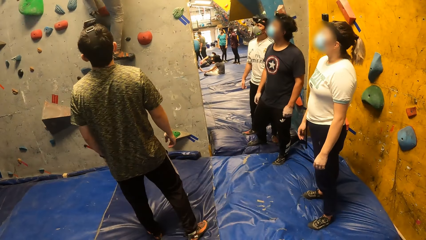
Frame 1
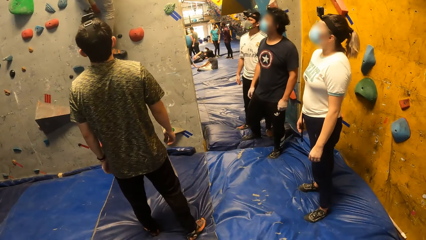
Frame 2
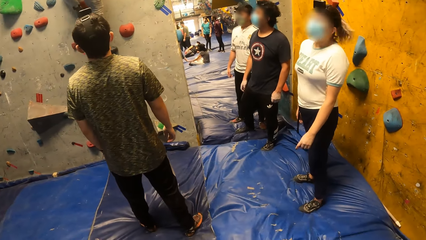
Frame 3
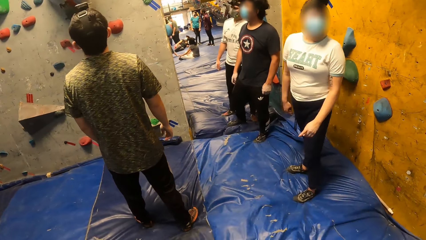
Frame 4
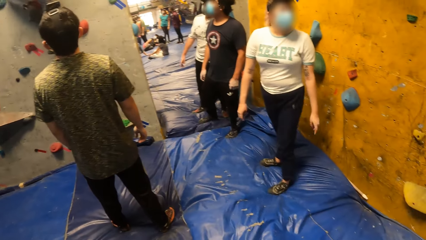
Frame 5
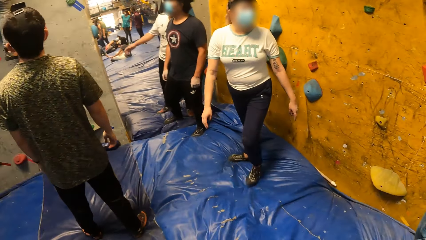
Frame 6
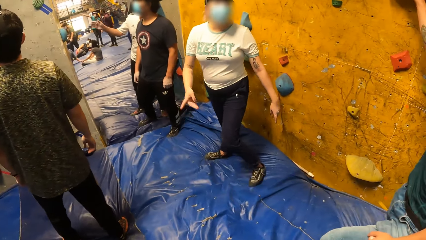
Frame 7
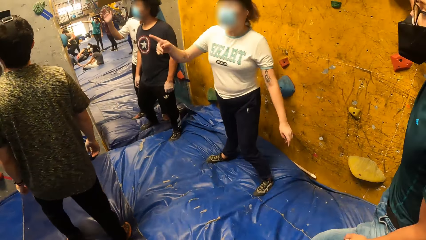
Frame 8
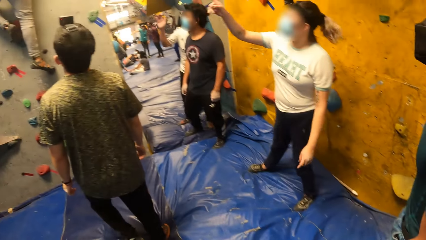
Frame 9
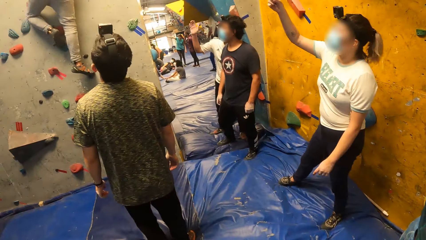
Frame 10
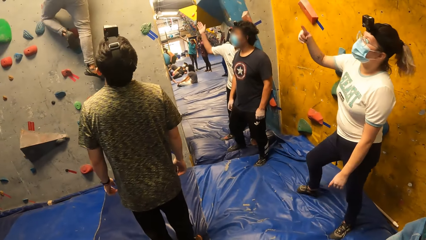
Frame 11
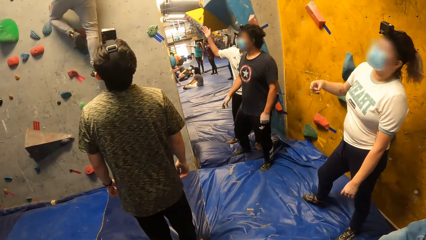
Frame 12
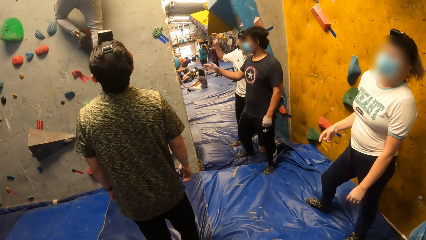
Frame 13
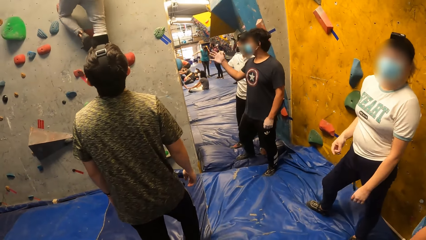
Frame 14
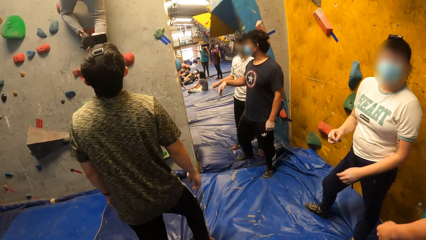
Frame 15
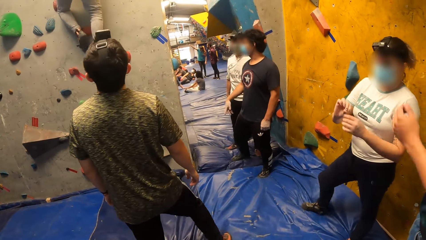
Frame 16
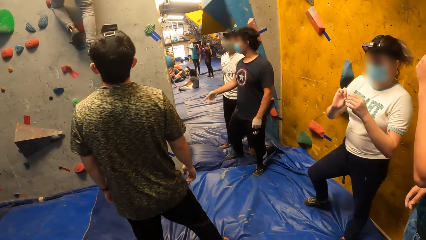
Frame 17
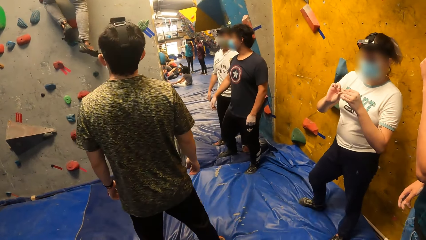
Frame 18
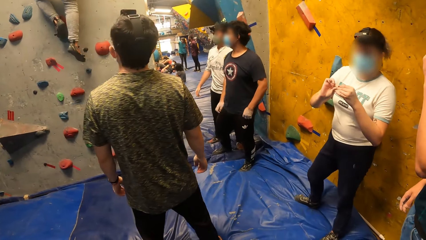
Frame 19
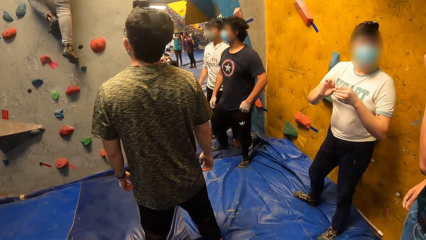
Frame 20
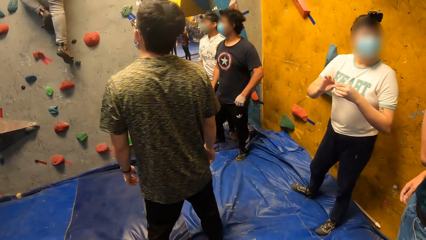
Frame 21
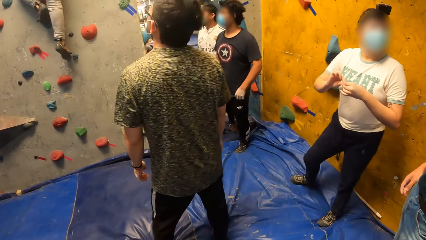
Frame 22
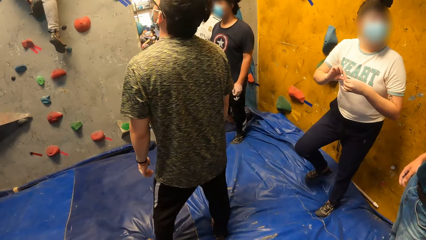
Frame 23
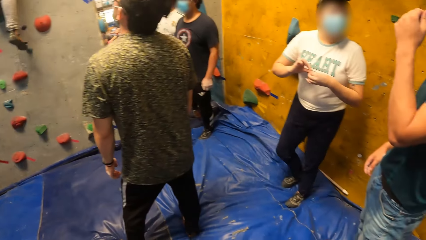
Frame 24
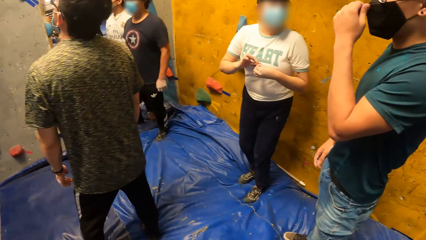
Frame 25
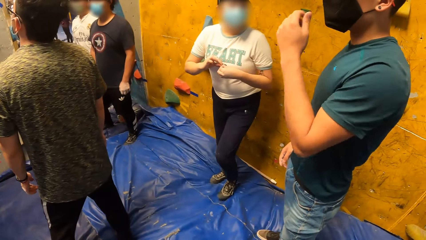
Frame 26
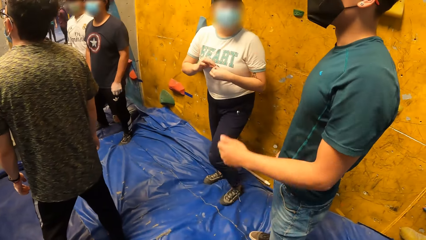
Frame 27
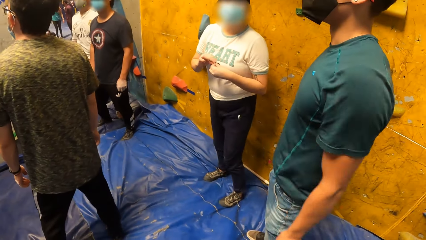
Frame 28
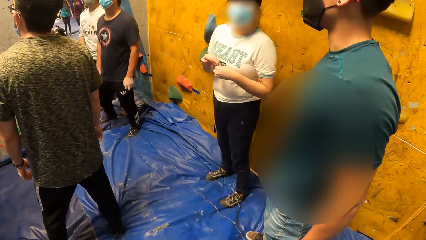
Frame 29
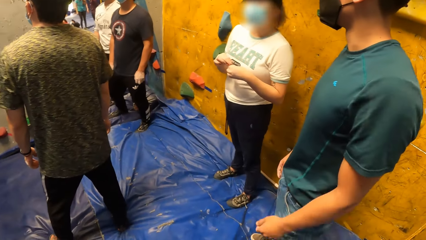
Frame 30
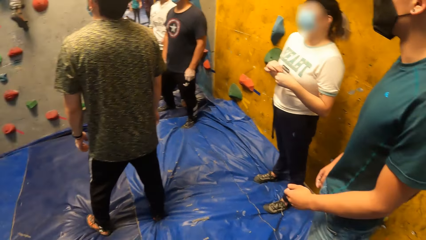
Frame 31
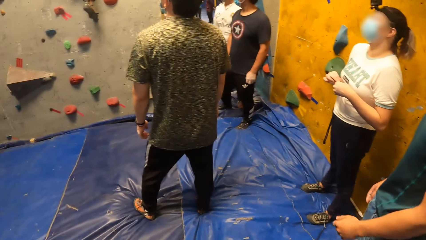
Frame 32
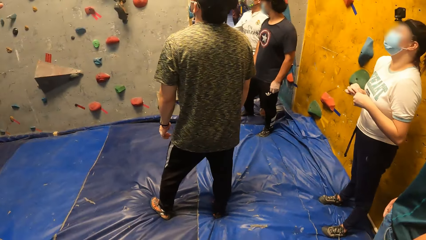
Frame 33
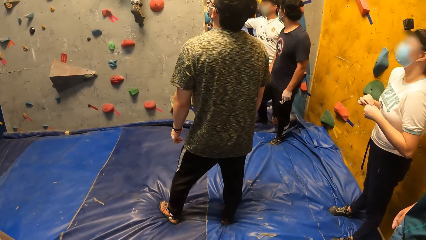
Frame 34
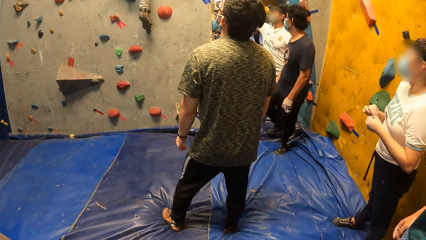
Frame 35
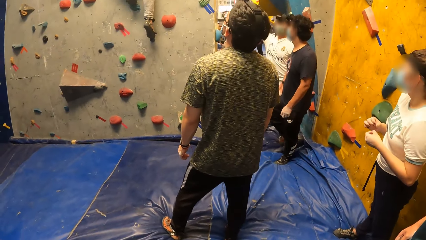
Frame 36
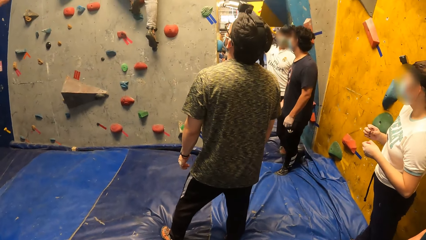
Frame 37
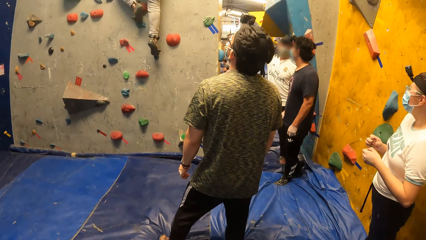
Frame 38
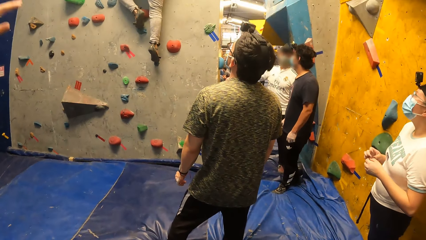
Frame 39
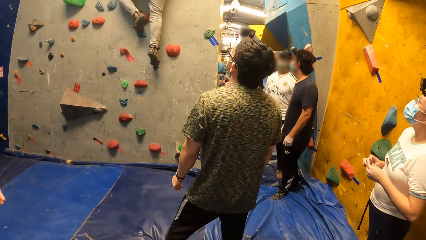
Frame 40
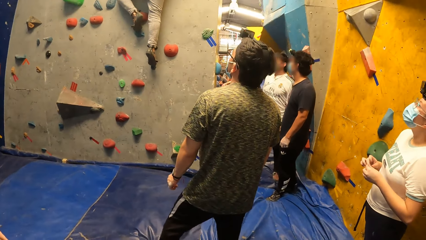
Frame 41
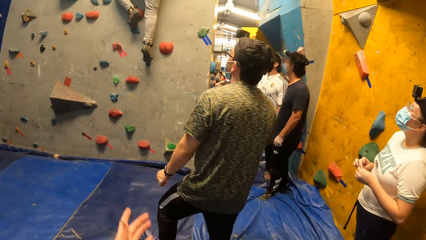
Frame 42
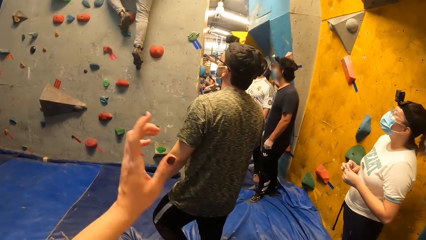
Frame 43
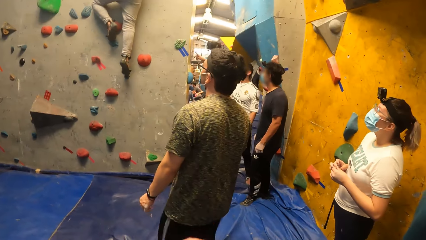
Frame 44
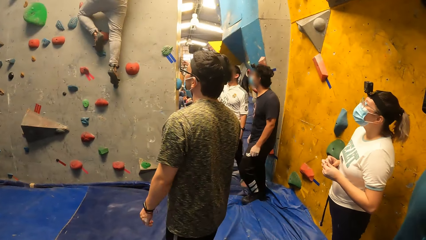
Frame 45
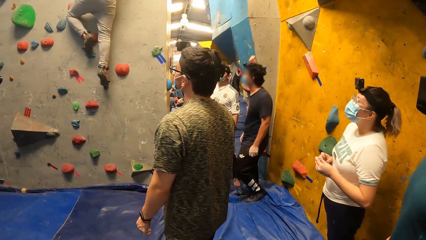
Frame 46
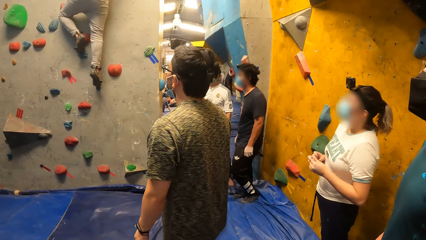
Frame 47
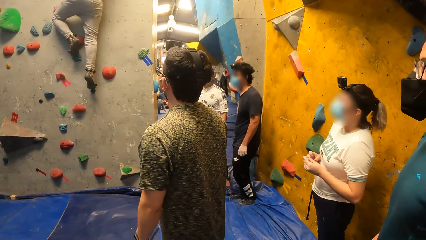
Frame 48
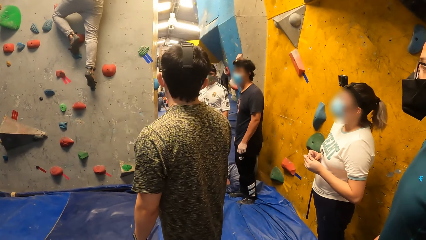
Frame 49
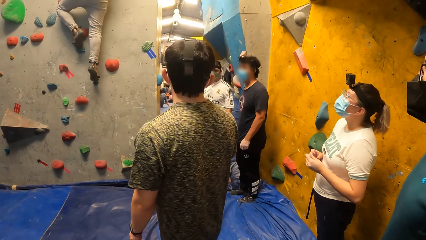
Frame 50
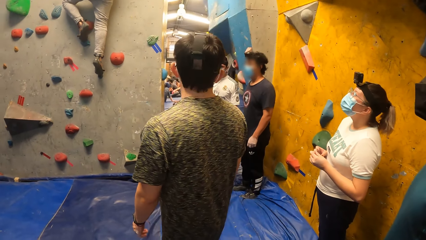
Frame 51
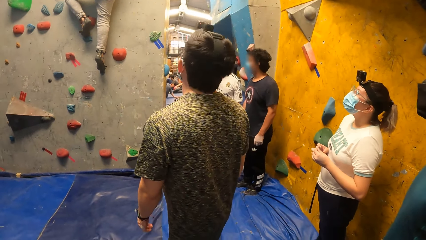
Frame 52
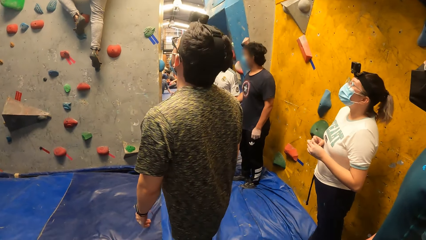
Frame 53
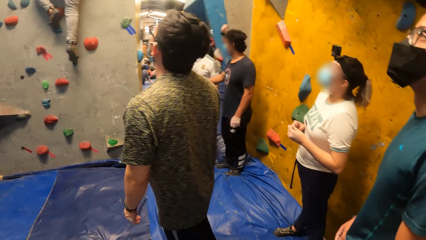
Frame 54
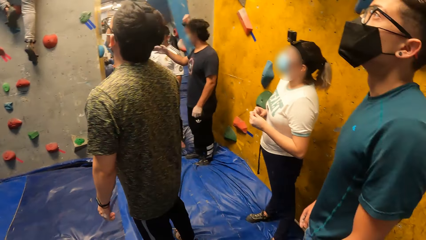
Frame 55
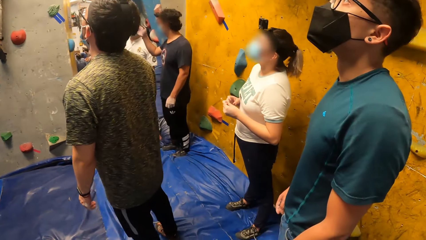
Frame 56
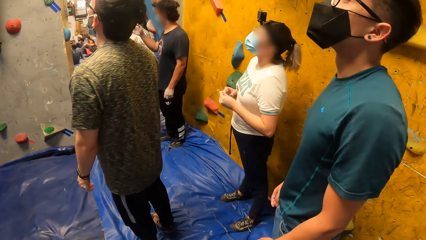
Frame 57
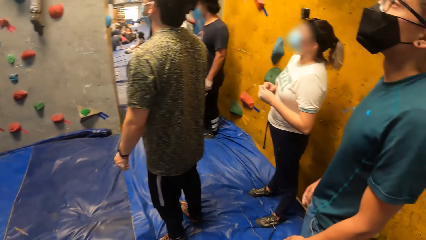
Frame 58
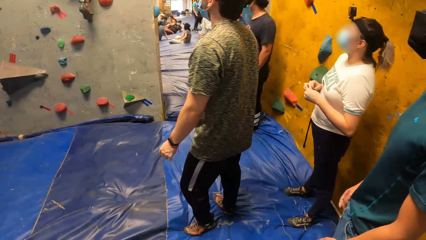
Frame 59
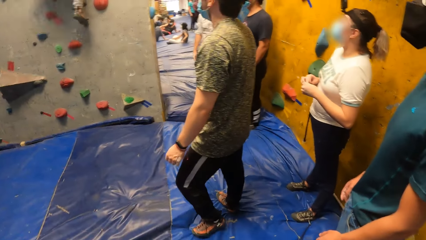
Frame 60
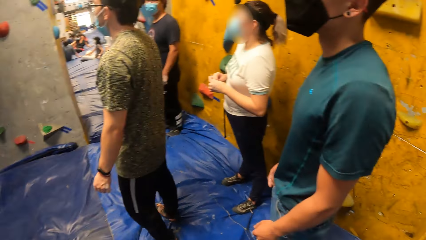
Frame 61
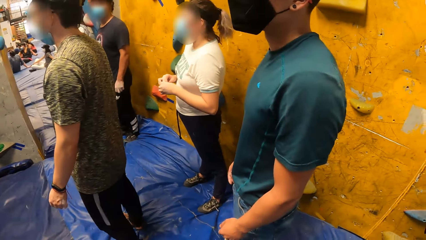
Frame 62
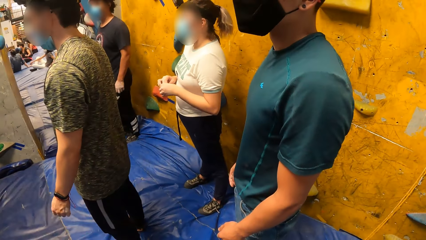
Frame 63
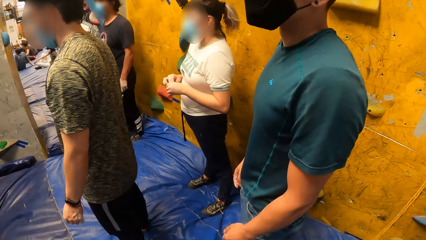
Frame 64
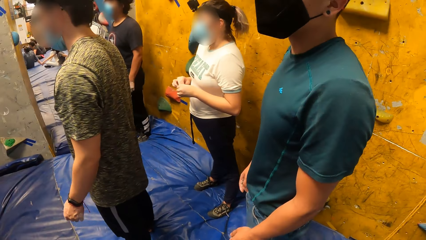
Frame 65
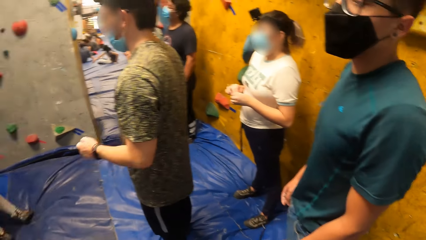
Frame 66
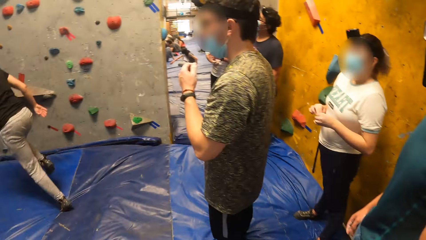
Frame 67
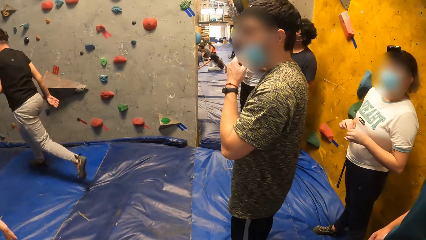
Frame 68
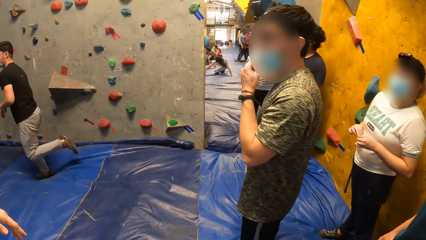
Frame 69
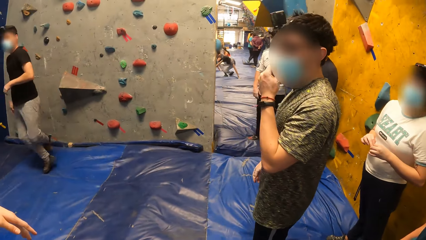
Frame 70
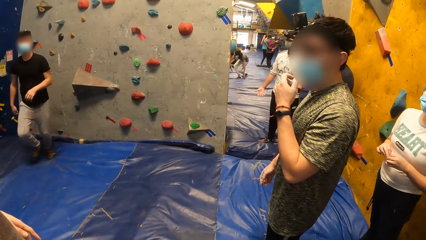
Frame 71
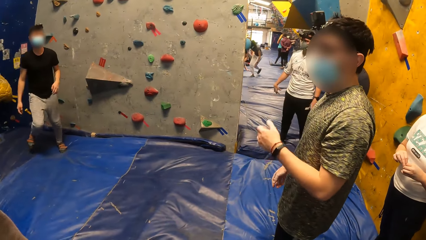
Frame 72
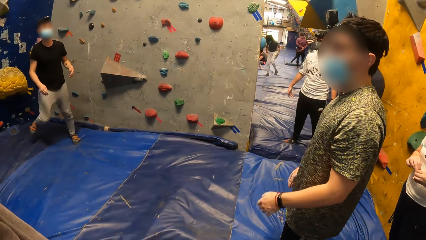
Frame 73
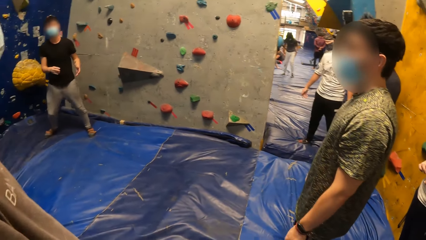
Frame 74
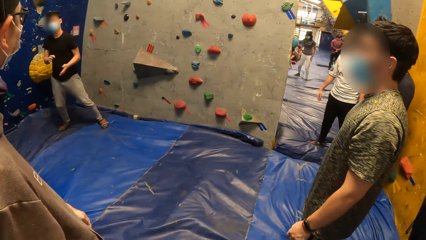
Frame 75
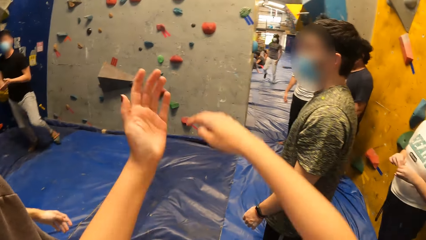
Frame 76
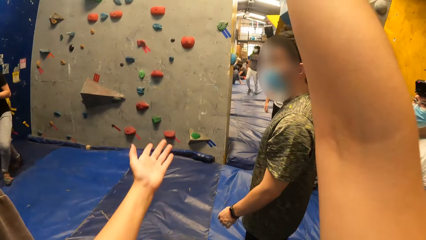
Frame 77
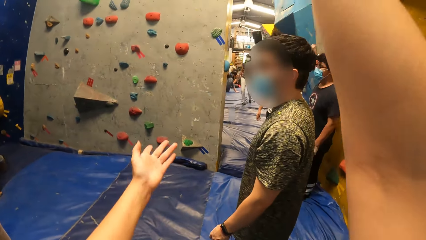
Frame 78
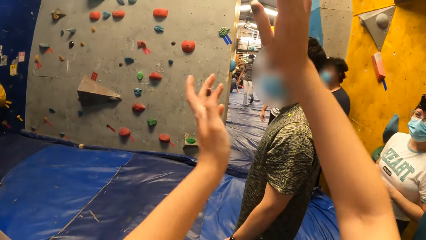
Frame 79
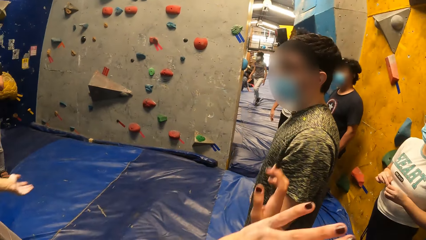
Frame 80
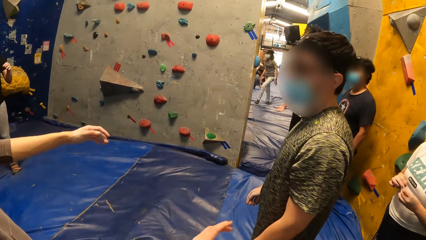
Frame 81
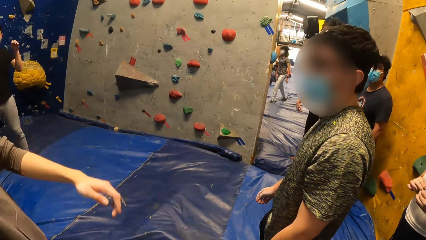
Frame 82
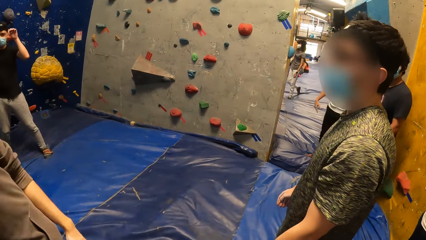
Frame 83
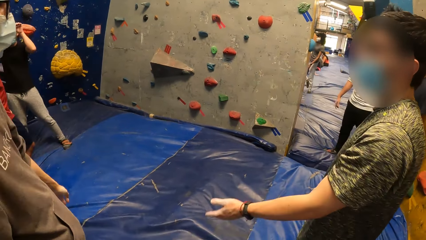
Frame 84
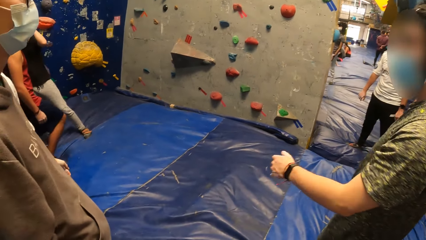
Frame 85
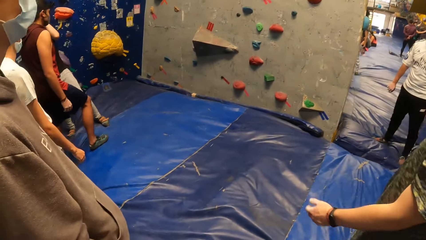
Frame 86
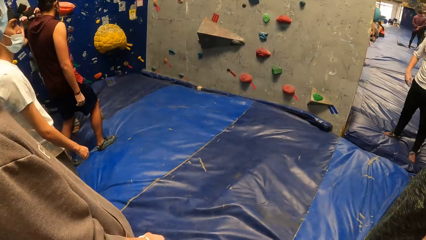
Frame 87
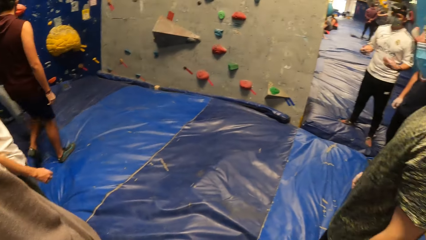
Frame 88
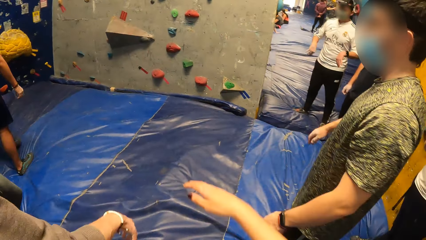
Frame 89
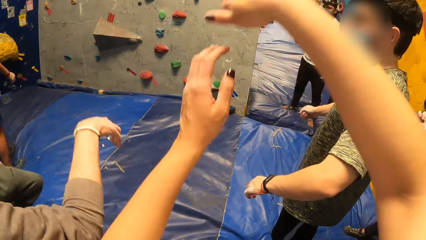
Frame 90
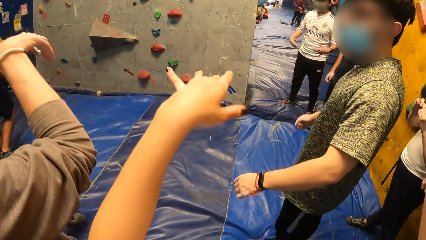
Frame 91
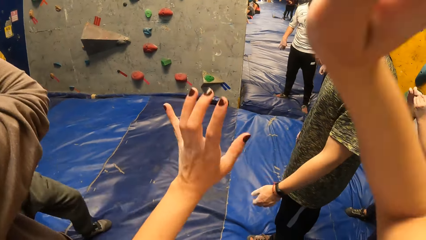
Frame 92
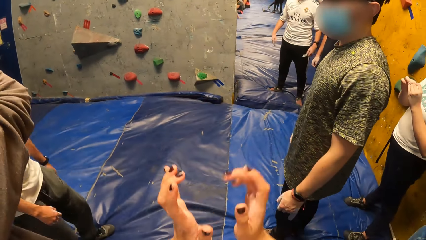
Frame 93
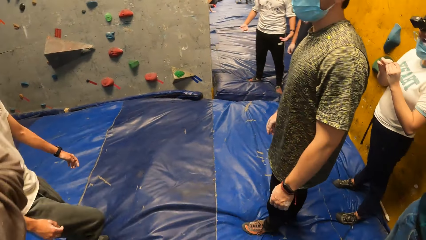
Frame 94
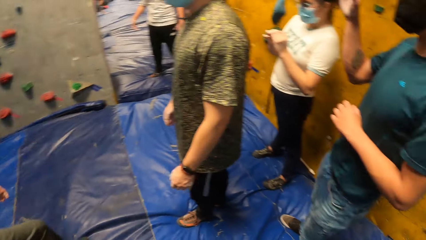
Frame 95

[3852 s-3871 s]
The camera wearer looks around. She raises the left hand. A man climbs the boulder gym. The man climbs down the boulder gym. The man runs in front of the wall. The camera wearer raises her hands.
